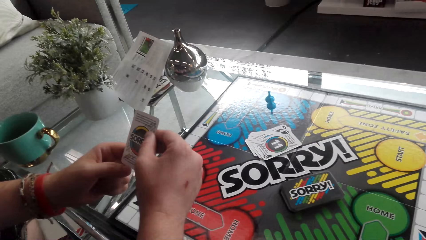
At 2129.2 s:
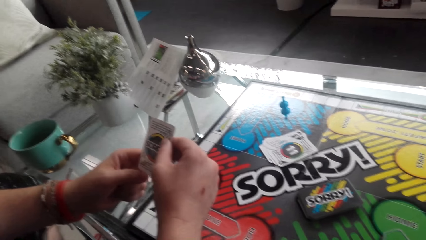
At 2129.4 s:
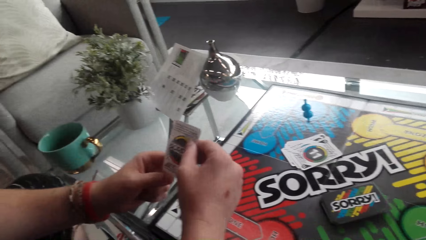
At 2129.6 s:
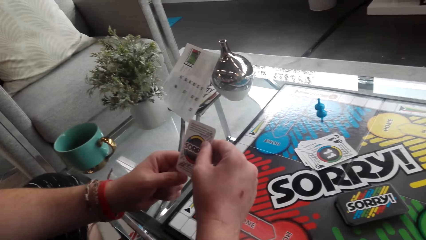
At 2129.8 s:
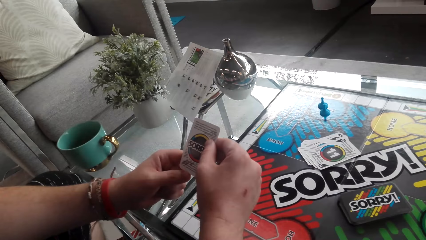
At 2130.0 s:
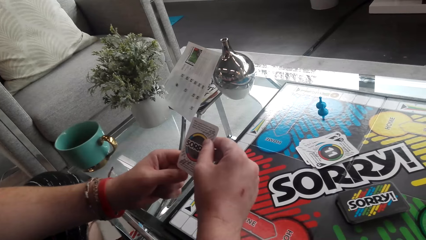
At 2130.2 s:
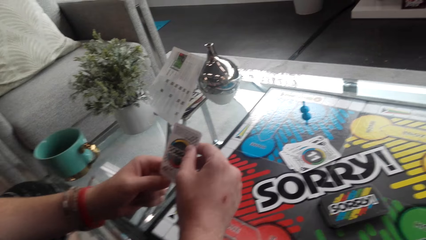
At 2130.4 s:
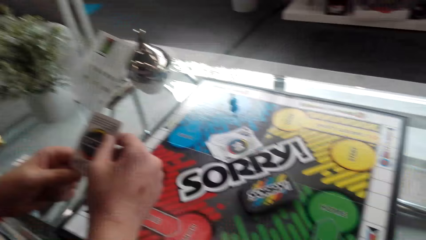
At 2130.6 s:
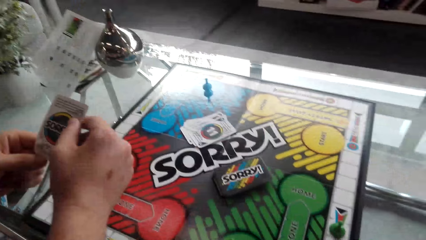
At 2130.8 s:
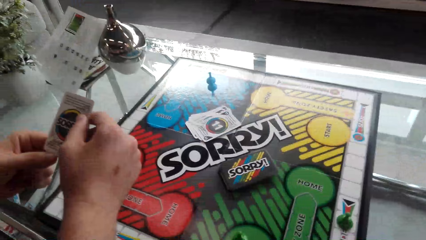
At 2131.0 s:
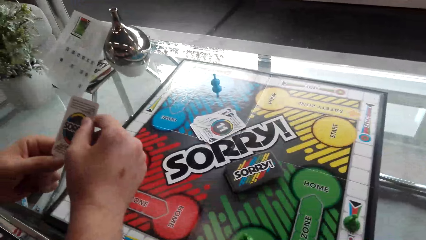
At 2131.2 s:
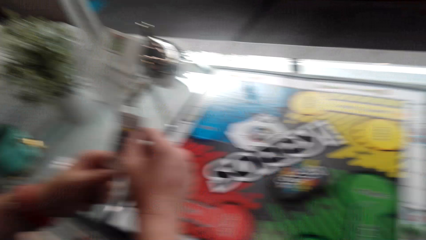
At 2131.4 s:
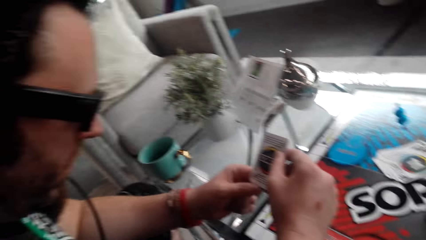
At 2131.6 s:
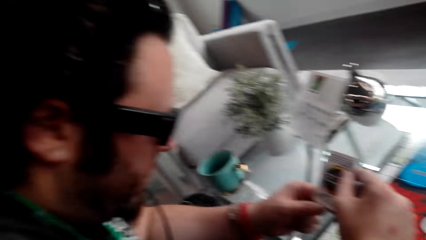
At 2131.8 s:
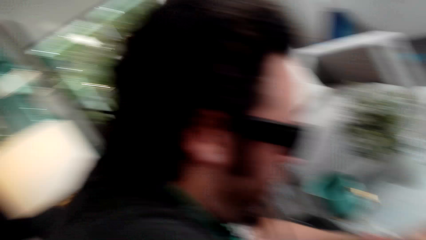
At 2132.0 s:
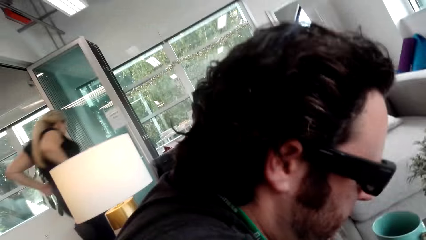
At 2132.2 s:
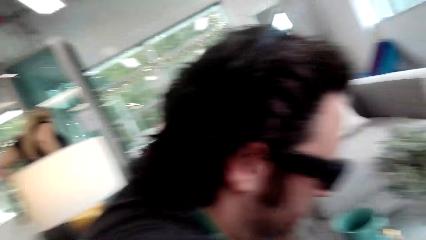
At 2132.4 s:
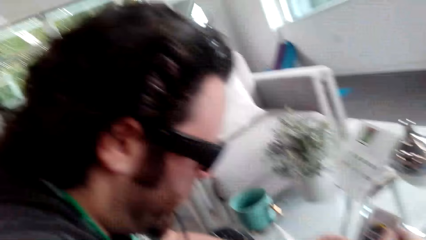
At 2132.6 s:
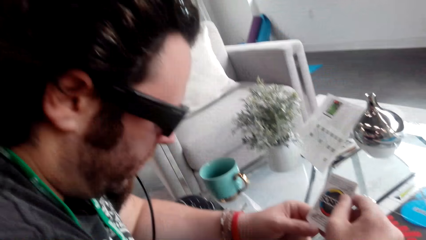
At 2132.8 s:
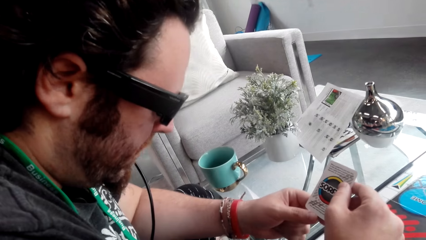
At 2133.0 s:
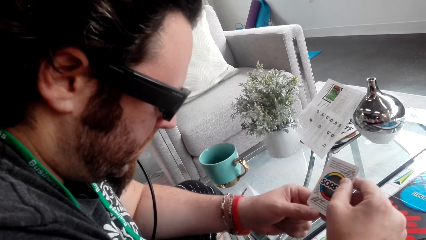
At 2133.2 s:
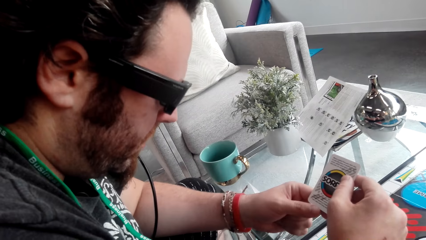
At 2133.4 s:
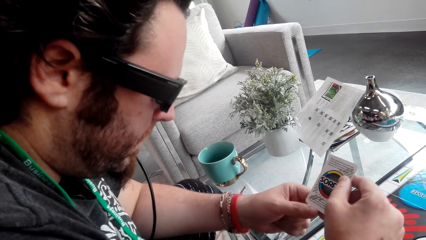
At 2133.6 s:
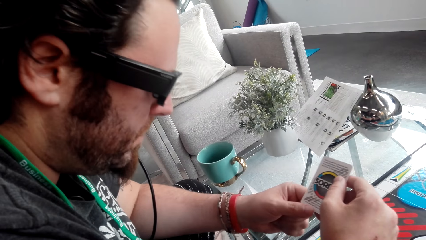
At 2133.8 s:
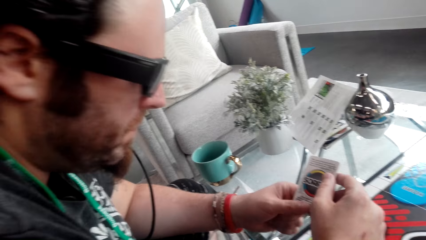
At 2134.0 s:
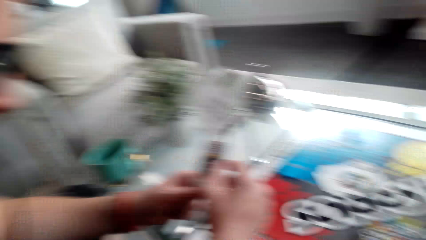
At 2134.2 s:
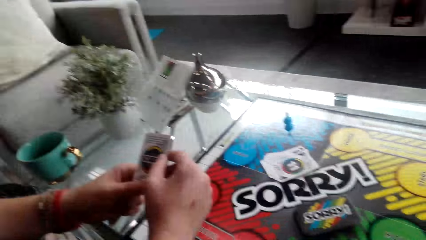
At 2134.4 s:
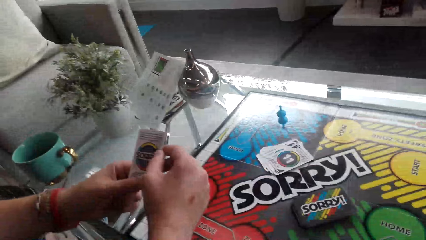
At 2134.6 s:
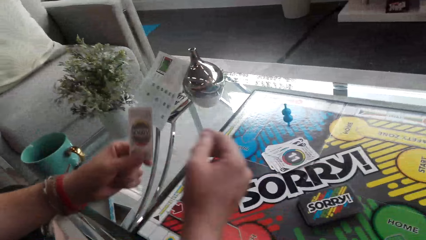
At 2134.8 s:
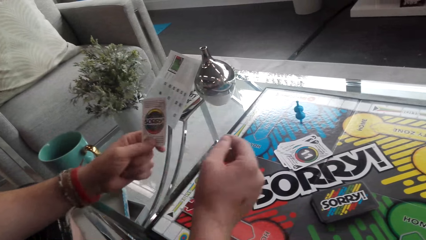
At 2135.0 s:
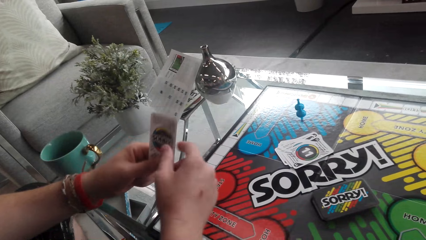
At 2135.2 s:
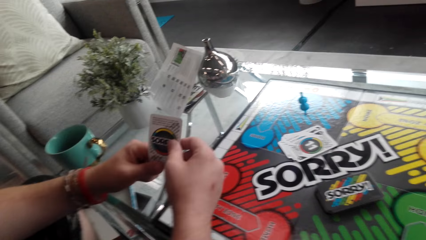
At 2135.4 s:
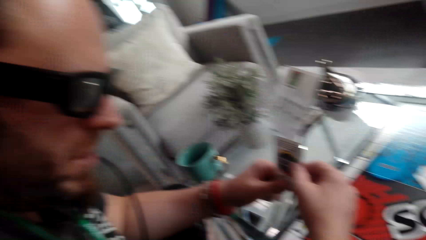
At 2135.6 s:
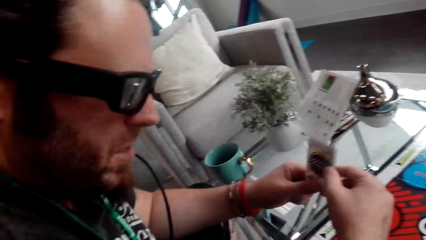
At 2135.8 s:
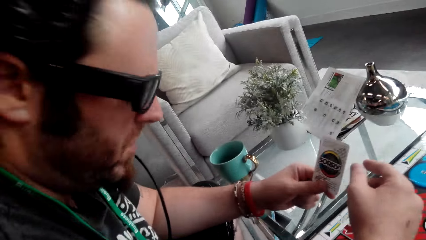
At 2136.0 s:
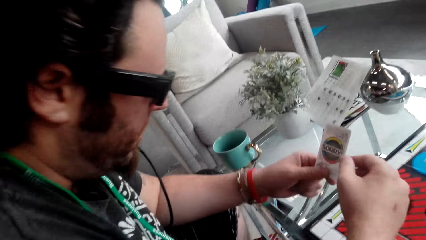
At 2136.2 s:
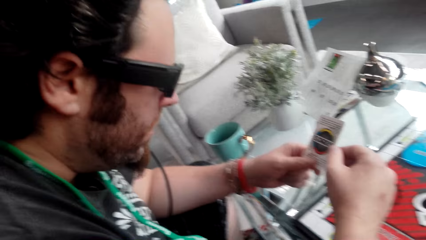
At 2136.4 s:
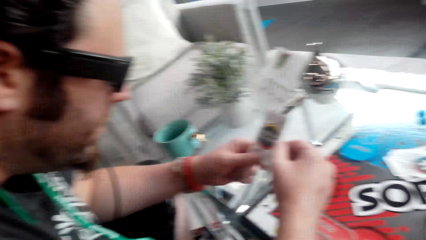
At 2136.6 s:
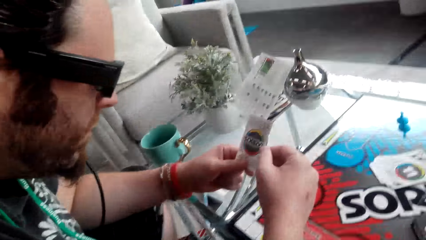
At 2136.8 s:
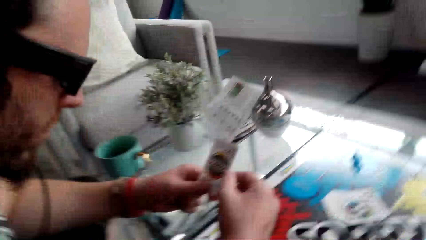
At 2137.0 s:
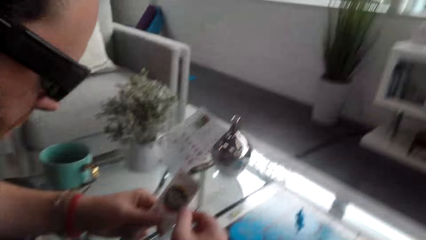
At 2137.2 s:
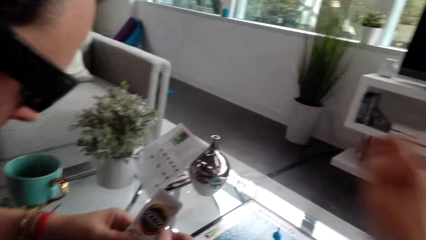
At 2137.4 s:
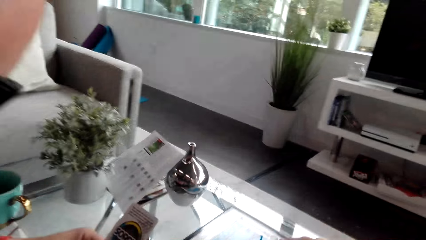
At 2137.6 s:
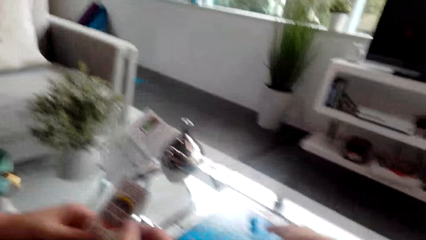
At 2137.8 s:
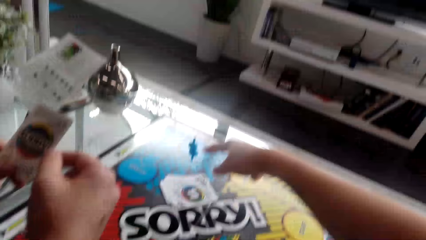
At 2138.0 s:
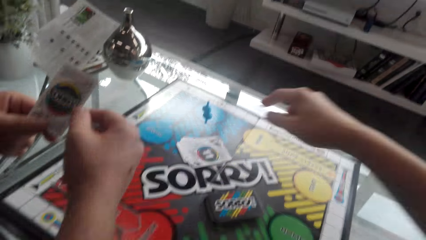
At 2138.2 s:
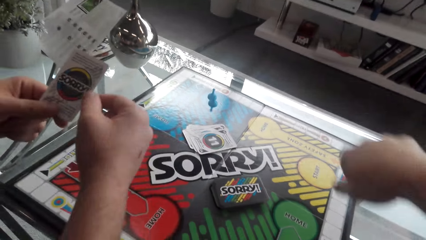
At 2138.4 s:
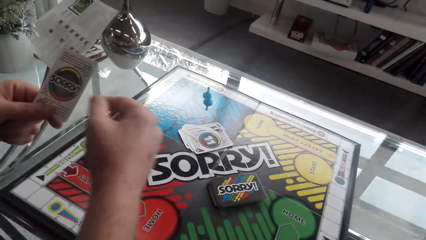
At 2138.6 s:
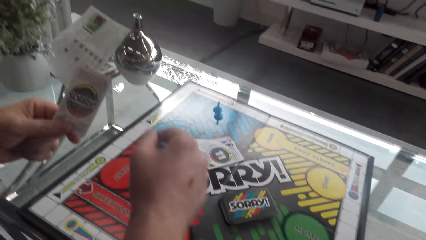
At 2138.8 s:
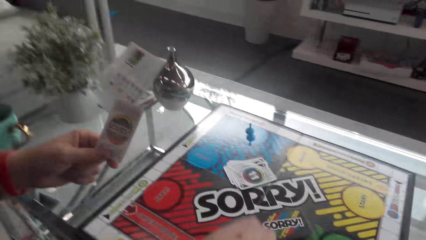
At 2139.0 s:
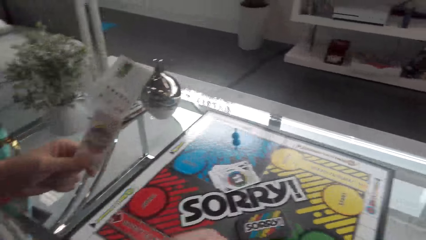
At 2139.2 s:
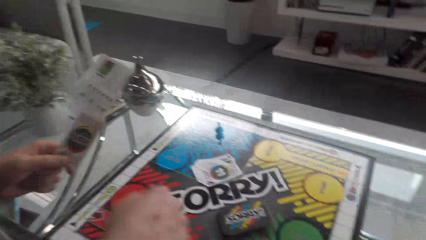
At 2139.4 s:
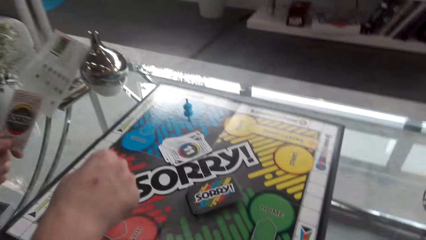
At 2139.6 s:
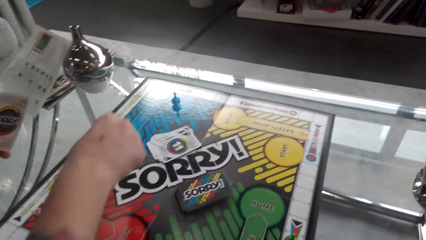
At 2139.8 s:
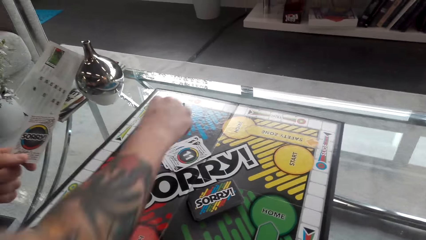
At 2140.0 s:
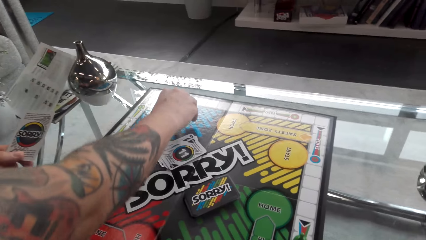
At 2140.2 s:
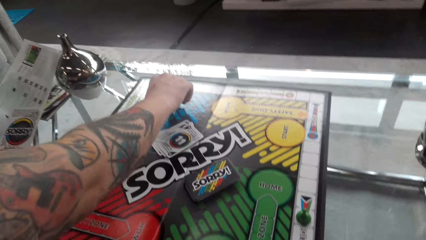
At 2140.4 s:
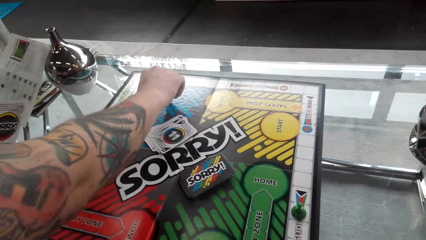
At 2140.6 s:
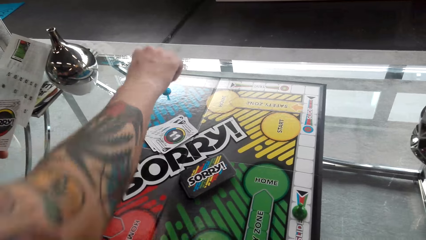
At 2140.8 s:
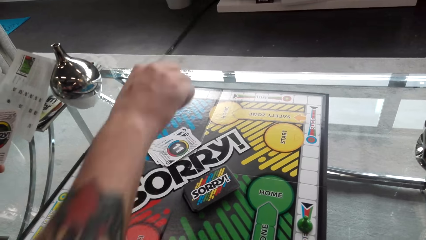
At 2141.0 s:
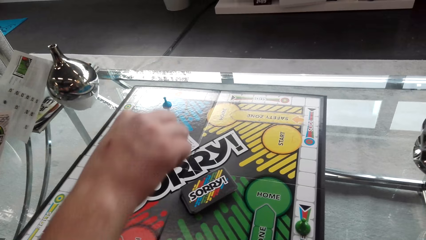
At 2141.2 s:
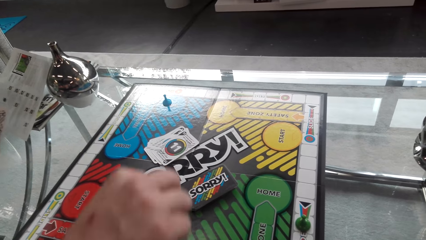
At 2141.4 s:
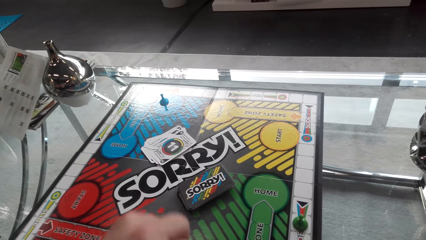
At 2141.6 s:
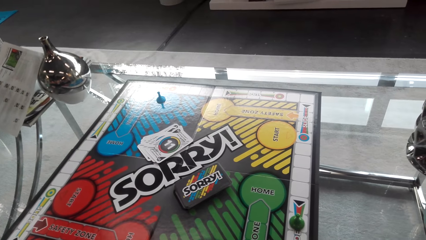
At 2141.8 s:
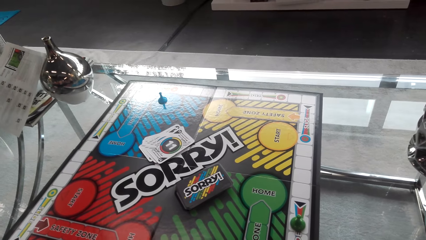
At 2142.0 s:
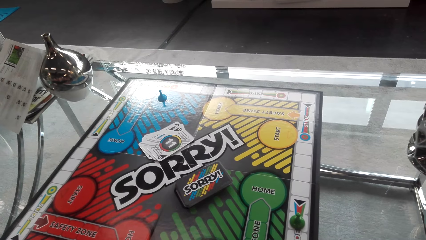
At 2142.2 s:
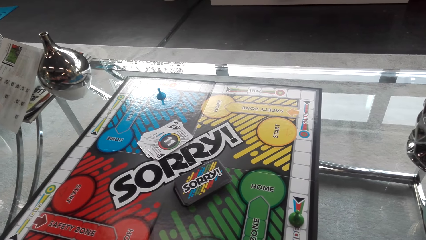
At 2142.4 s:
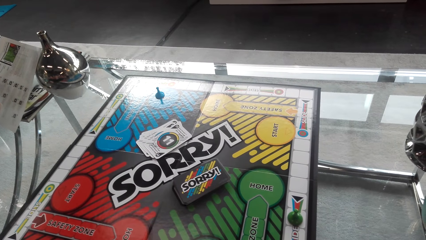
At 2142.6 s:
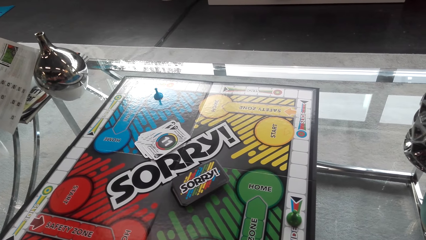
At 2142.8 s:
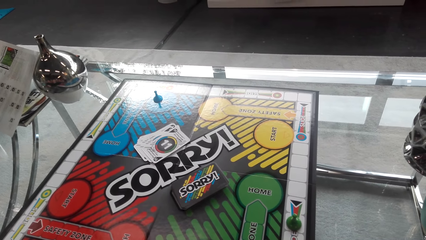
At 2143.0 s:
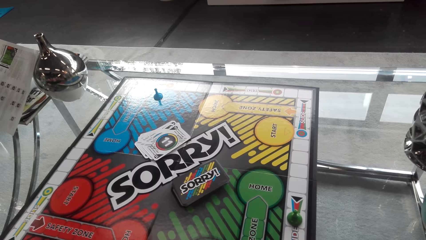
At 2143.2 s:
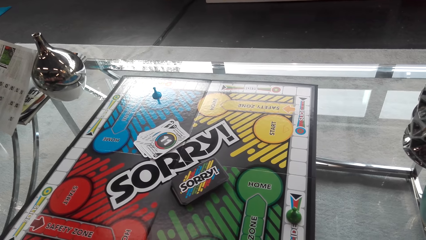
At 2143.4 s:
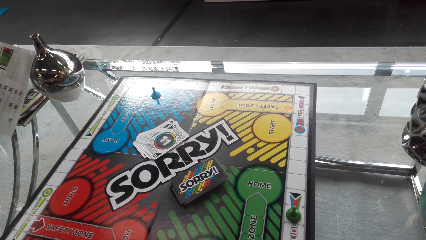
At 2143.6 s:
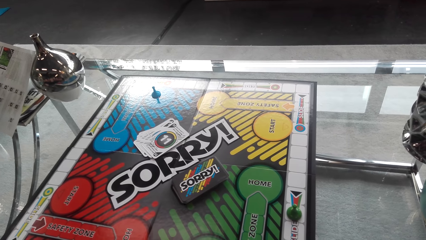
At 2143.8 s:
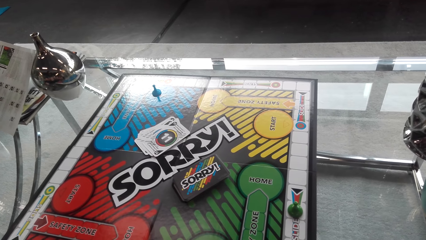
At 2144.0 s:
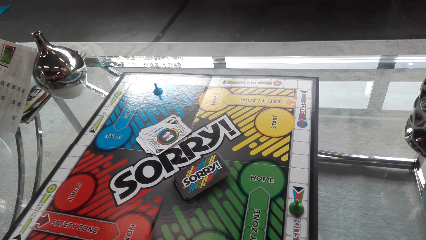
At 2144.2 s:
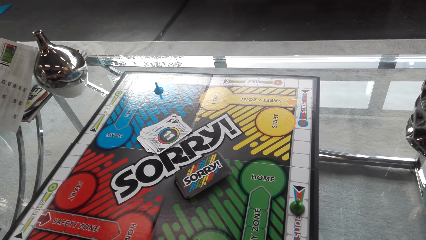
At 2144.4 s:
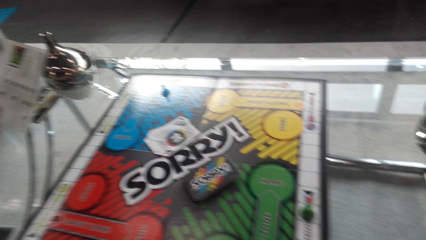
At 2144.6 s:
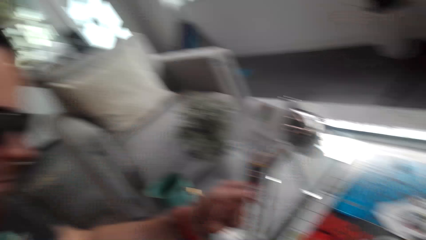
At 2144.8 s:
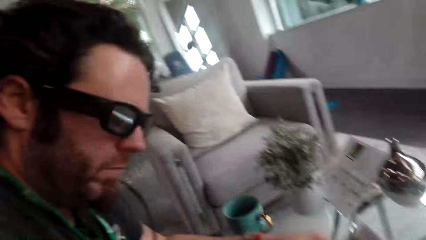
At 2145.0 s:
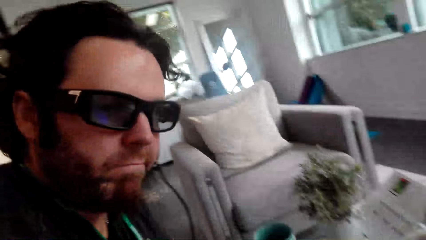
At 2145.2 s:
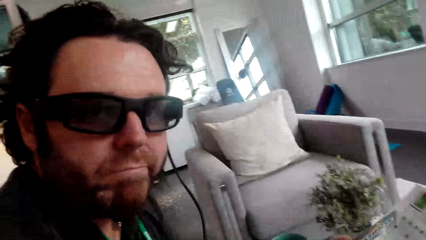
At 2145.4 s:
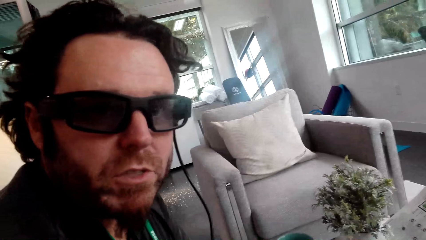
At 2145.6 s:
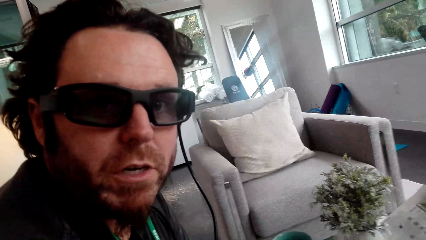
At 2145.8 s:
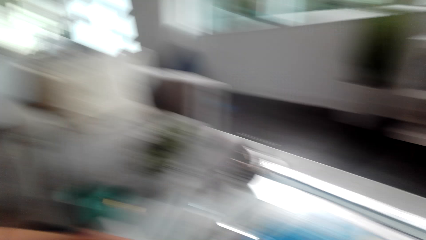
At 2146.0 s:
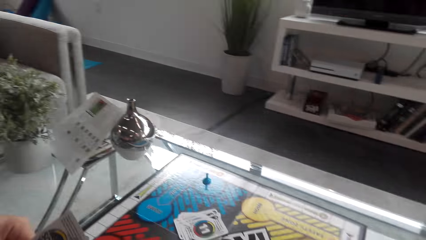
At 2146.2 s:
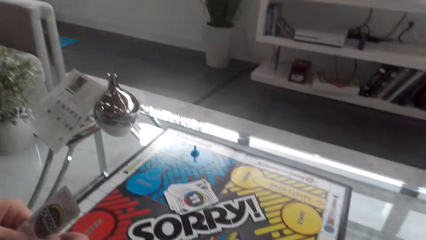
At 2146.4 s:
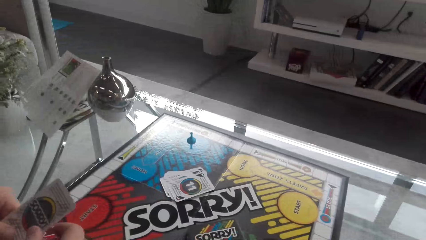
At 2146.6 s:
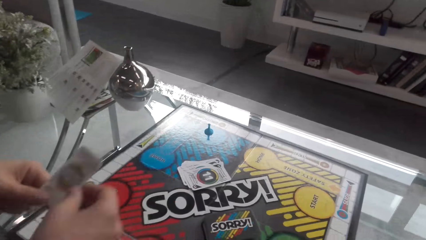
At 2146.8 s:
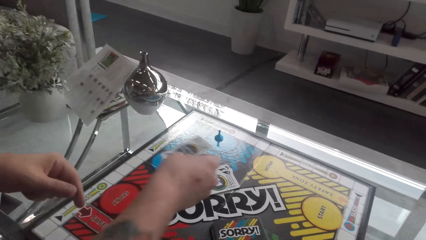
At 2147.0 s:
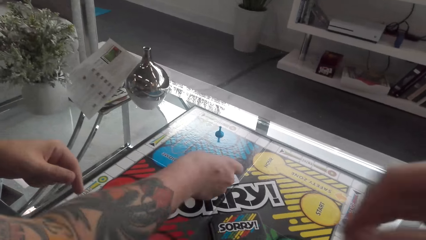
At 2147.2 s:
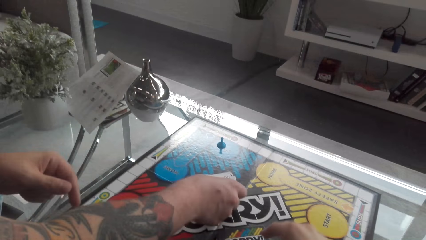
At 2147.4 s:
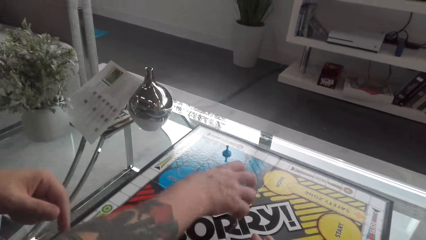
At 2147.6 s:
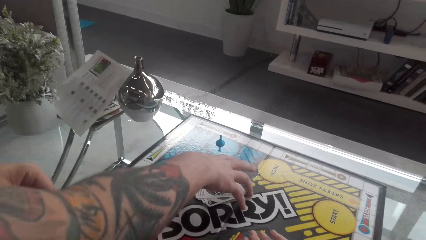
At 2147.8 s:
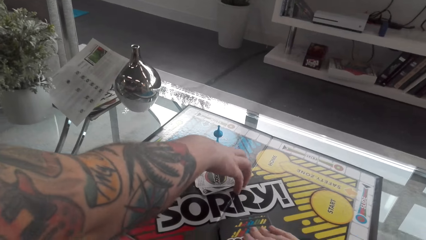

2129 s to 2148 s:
The camera wearer looks at the cards. The man converses with the camera wearer. The camera wearer looks at the man. The man converses with the camera wearer. The camera wearer converses with the man, looks at the man, converses with the man, and points at the cards. The man converses with the camera wearer and picks up a token. The camera wearer converses with the man. They converse with the man again. They look at the man. The man converses with the camera wearer. The camera wearer converses with the man. The man puts the card on top of other cards.
